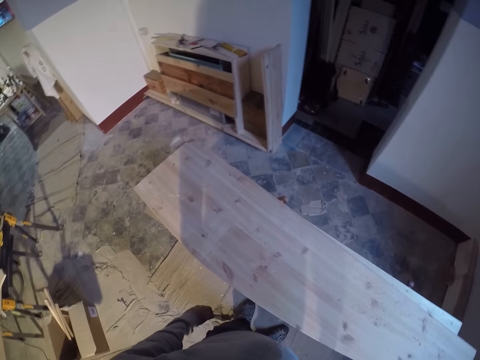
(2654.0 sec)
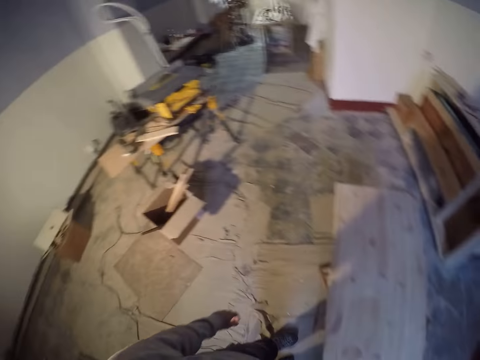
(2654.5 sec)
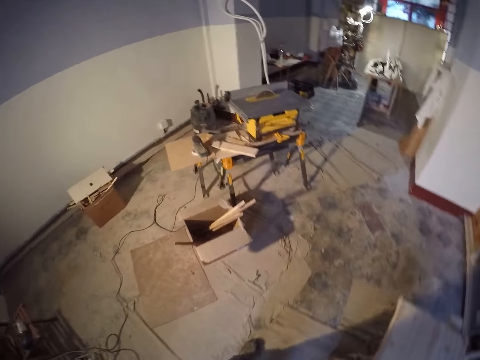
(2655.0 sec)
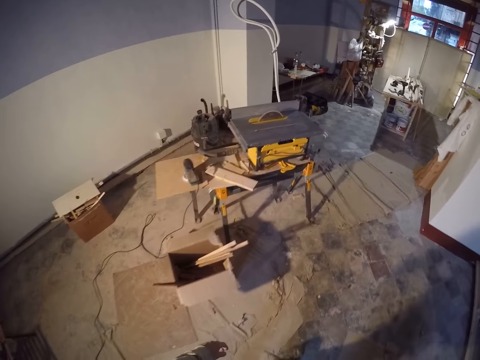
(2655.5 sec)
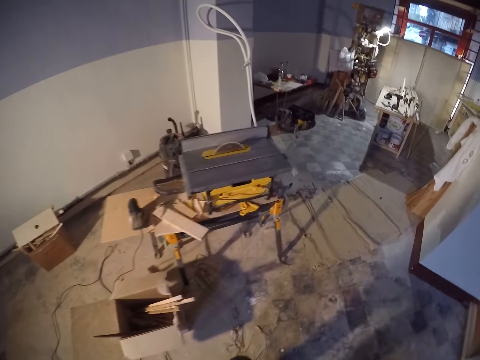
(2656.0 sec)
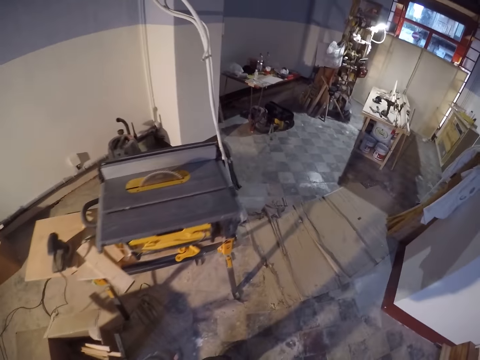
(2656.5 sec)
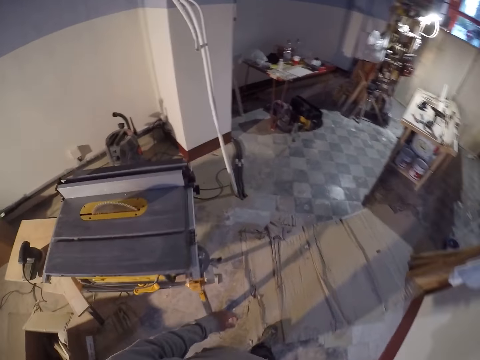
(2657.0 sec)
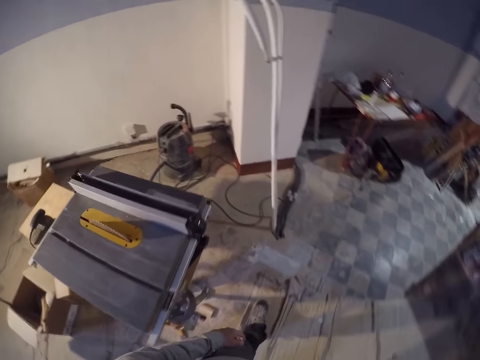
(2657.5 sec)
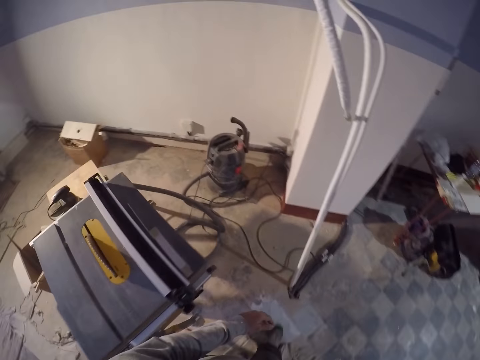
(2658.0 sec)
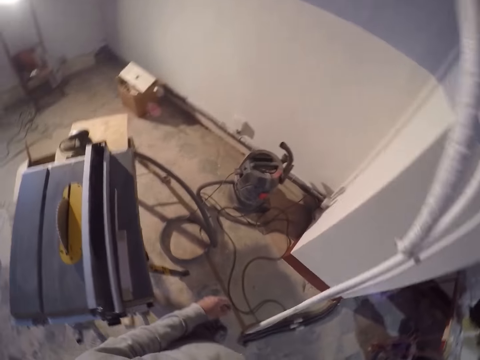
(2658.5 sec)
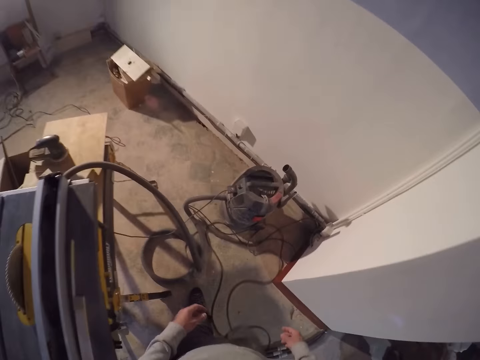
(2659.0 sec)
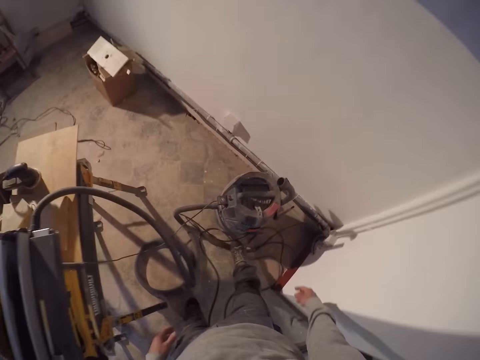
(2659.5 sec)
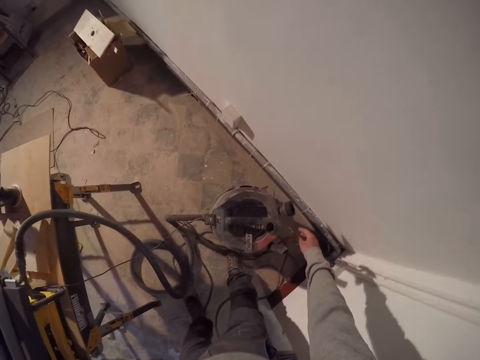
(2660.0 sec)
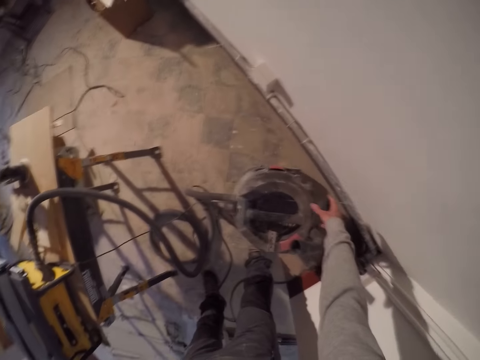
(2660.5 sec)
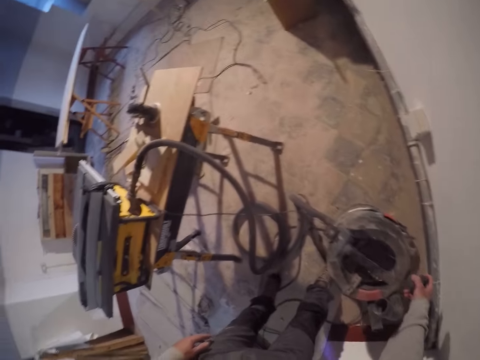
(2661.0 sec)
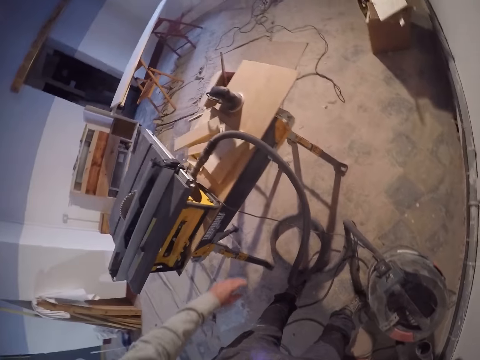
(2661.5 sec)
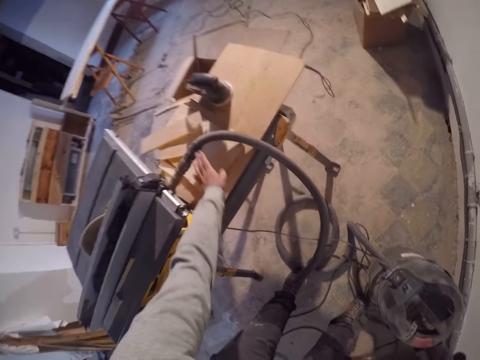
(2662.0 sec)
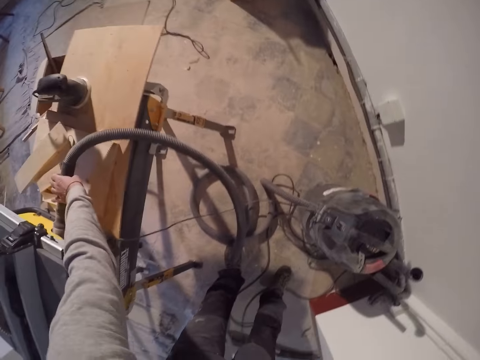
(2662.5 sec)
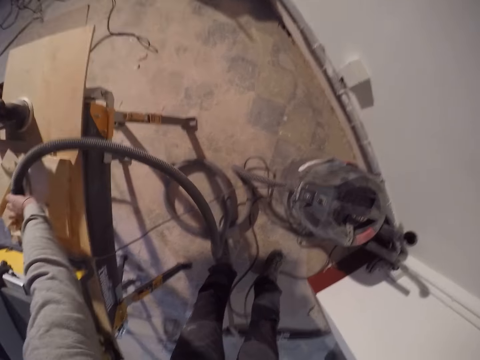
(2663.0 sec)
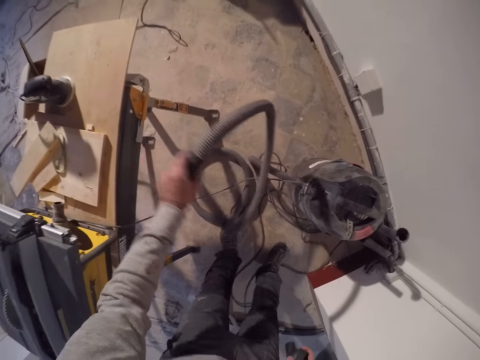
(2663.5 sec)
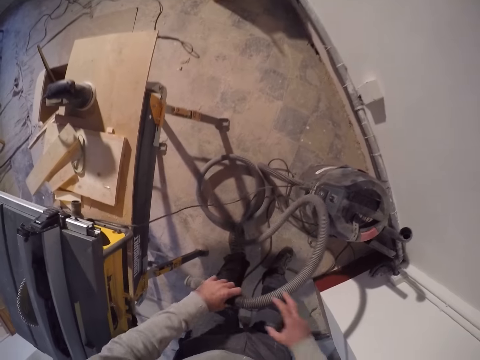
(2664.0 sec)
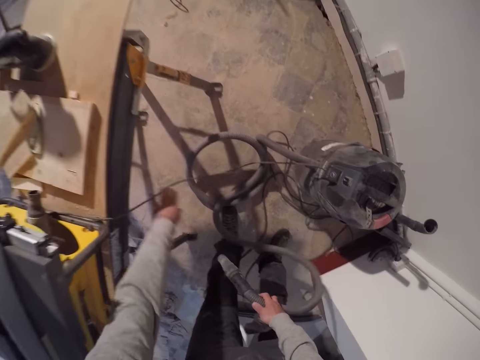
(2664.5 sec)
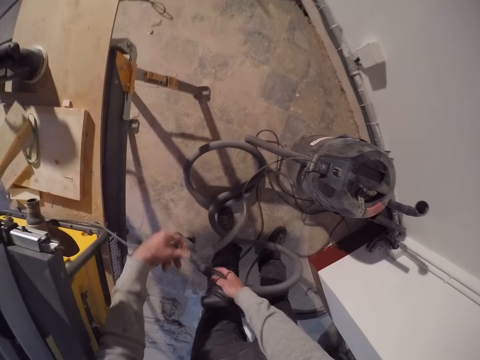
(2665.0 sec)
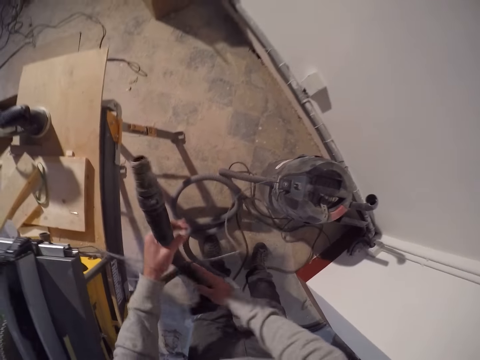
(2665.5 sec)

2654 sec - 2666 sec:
The camera wearer picks a nozzle from a vacuum cleaner with his right hand. He removes the vacuum cleaner suction hose from the table saw with his left hand. He picks a pipe.

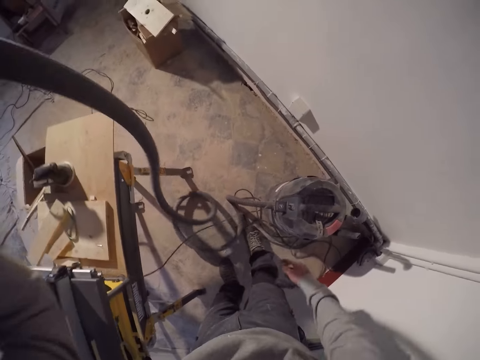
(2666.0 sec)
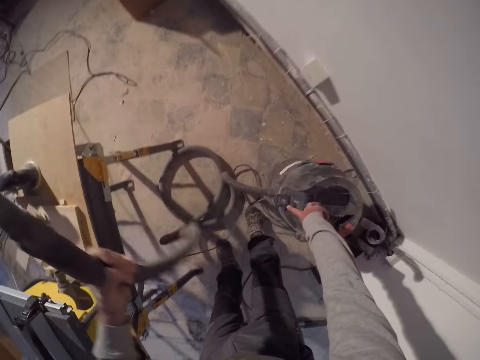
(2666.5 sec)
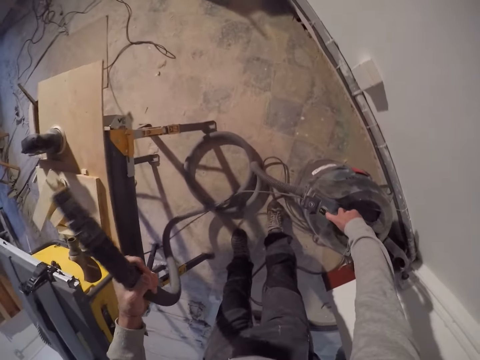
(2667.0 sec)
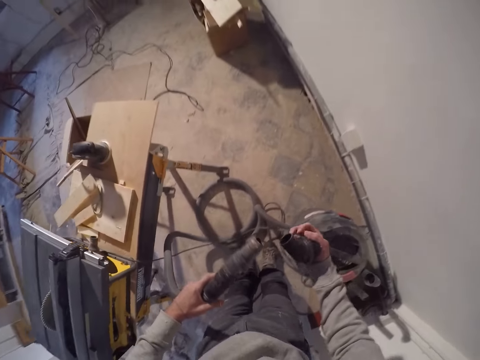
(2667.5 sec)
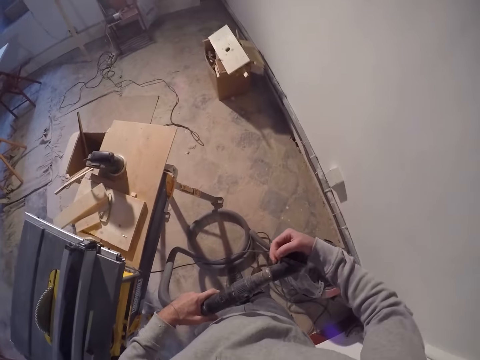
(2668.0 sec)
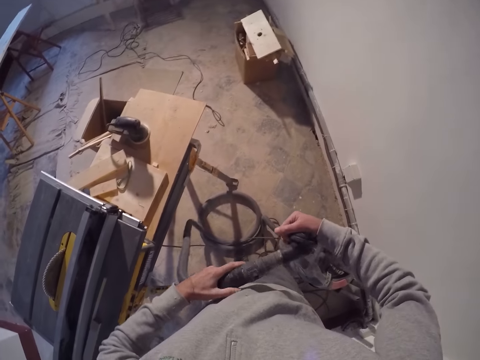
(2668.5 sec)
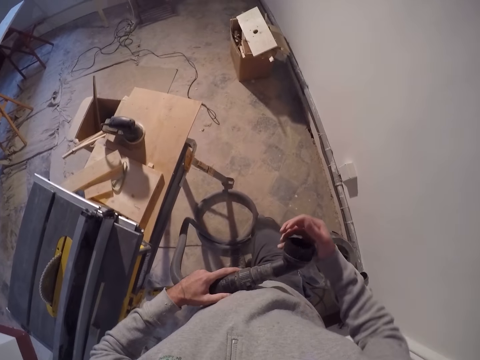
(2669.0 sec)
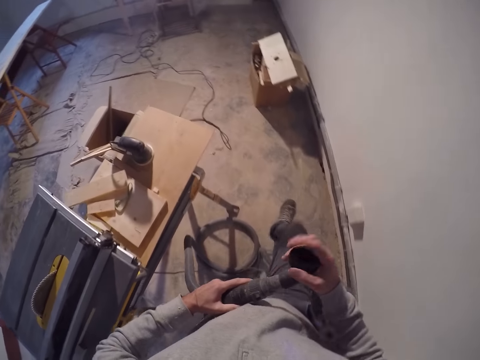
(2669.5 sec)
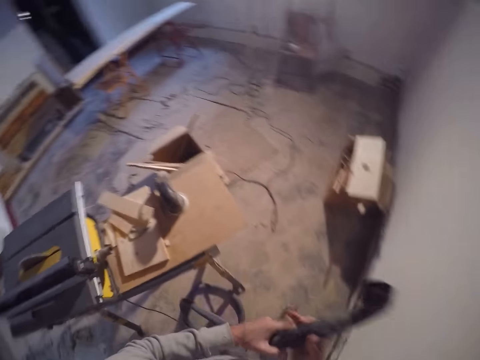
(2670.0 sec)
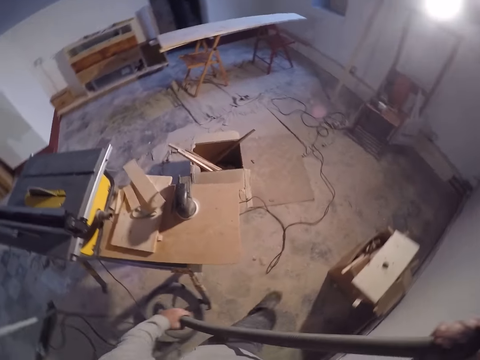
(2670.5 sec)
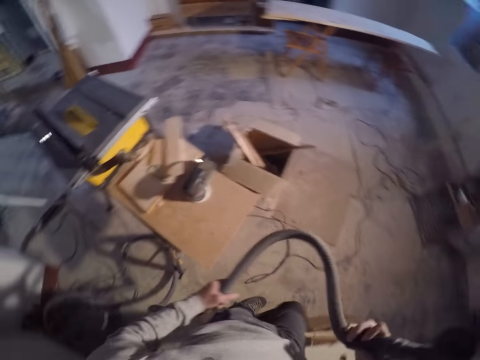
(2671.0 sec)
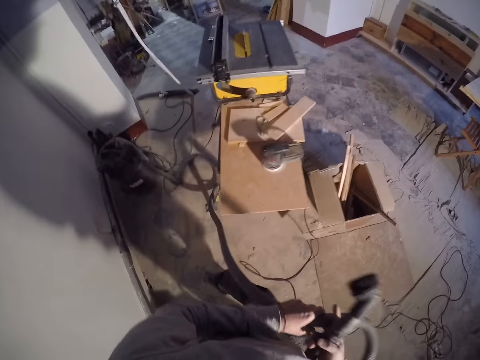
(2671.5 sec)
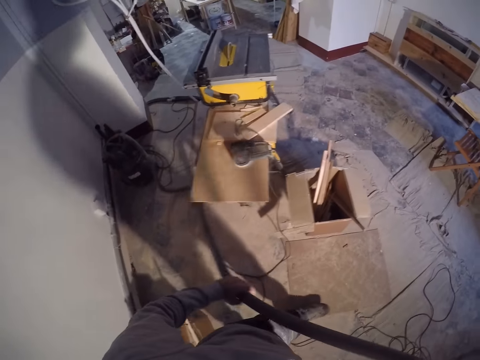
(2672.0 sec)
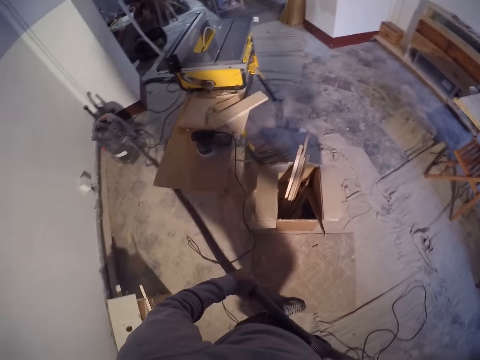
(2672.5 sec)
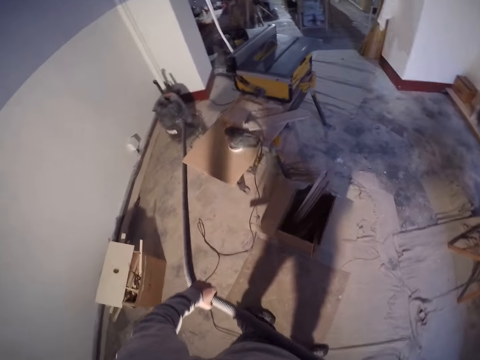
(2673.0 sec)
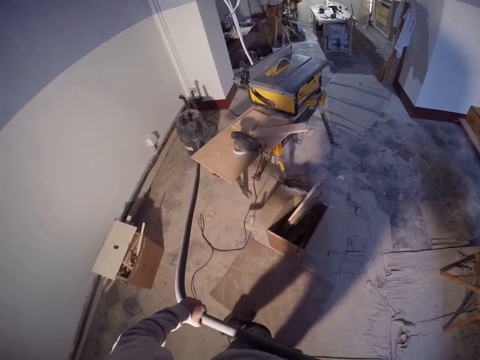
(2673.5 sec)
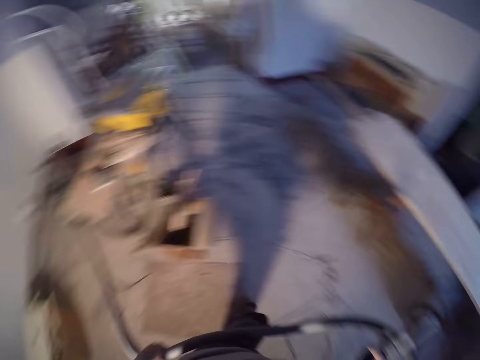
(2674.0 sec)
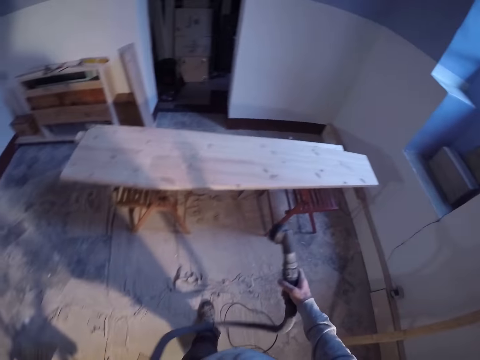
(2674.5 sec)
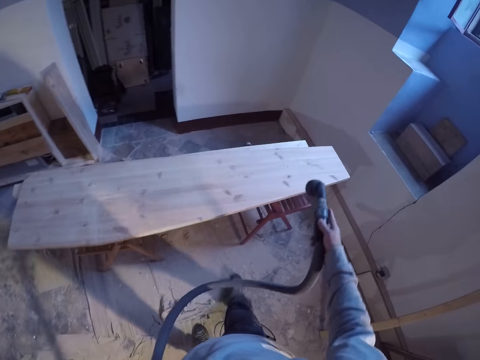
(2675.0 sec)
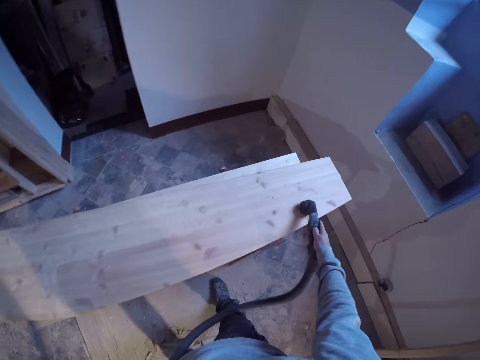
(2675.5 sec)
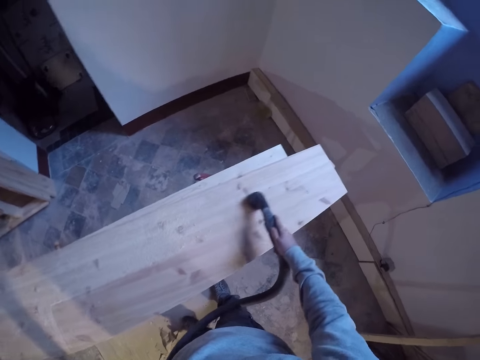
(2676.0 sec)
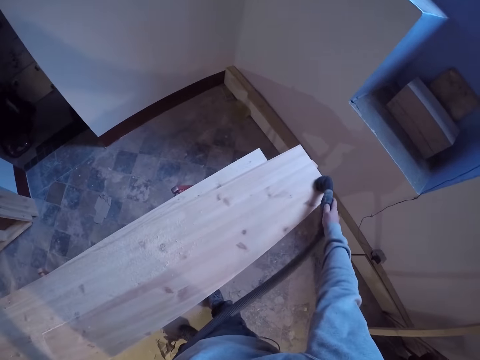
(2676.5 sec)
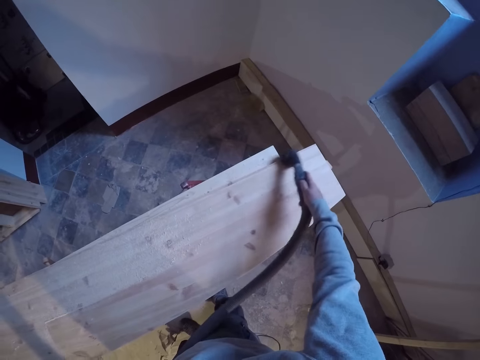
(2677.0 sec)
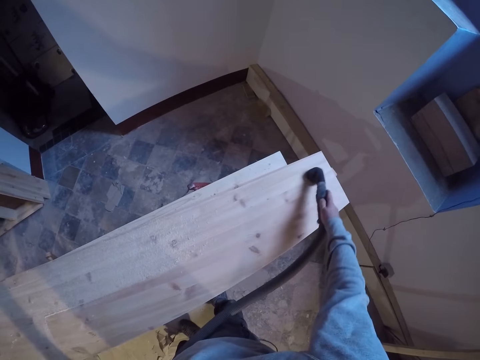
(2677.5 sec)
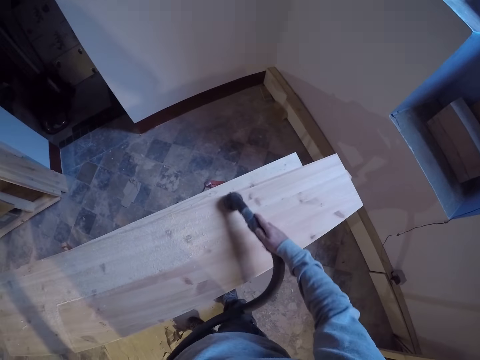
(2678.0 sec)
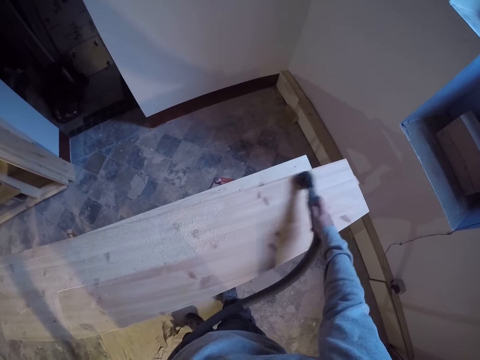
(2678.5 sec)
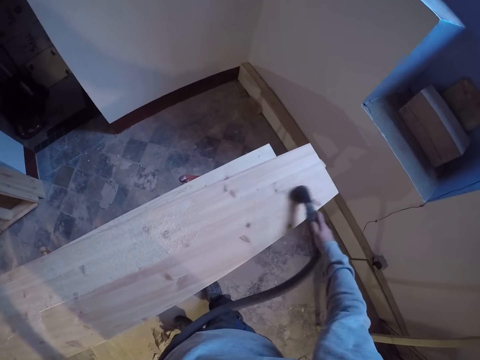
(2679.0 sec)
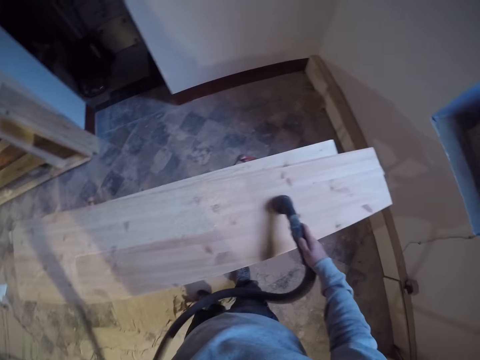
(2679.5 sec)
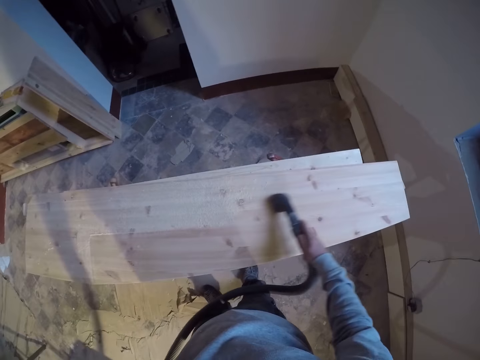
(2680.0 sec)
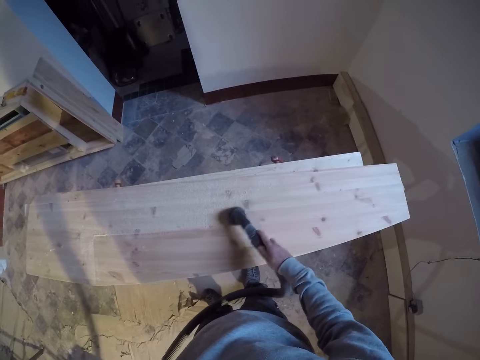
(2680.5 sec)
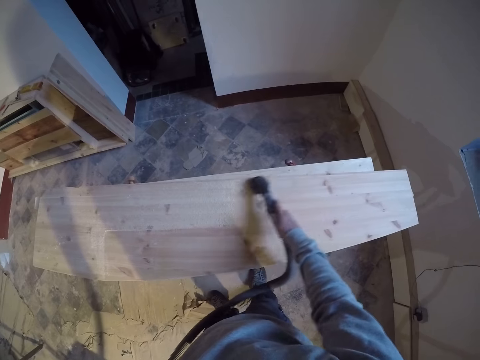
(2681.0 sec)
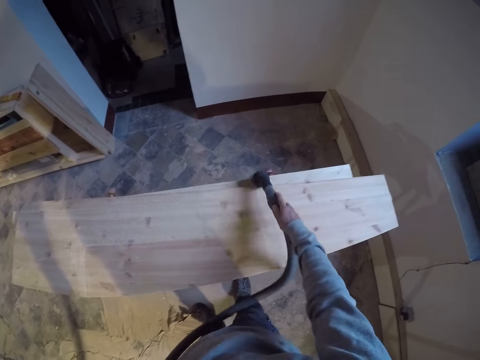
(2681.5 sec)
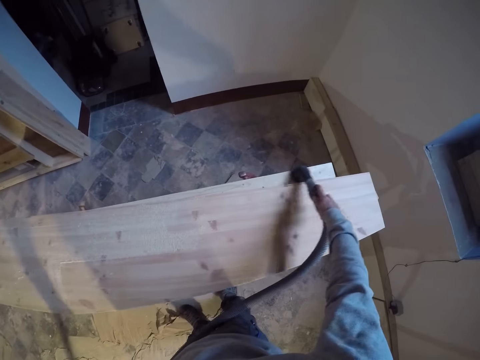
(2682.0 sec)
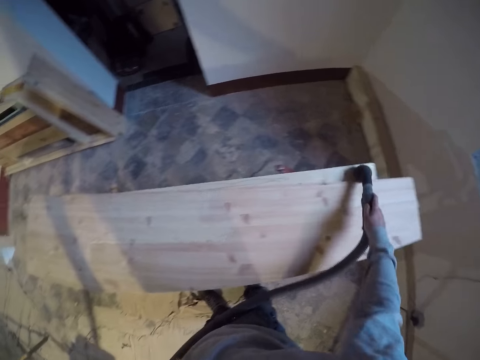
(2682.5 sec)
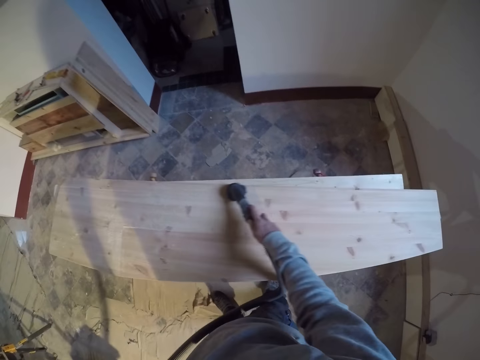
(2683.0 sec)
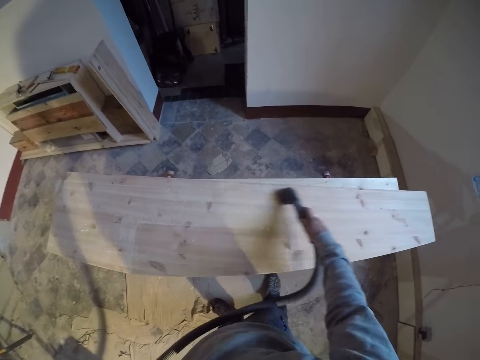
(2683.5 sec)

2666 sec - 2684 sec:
The camera wearer turns on the vacuum cleaner with his right hand. He inserts the nozzle in the suction hose with his right hand. He walks. He drags the vacuum cleaner with the suction hose in his hand. He cleans dust on the wood with the vacuum cleaner suction hose in his right hand. He sprays the wood.
